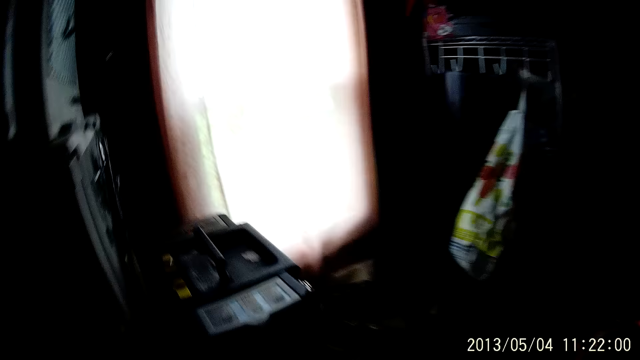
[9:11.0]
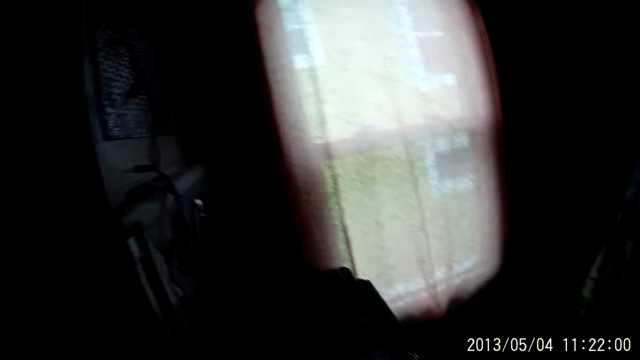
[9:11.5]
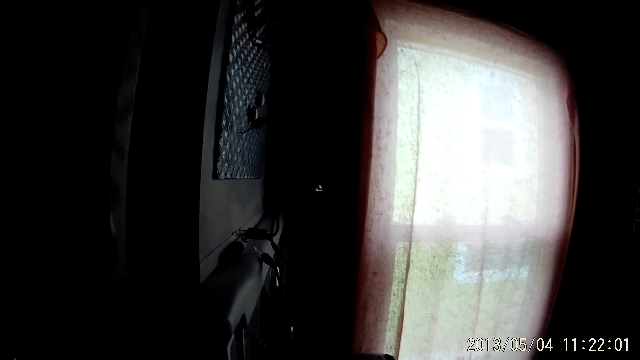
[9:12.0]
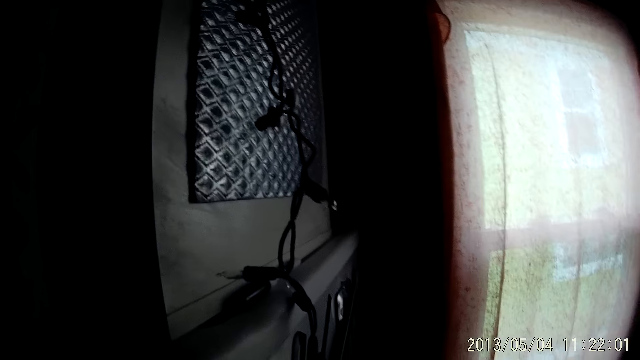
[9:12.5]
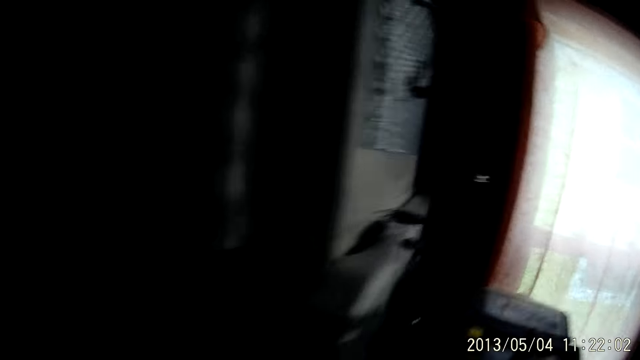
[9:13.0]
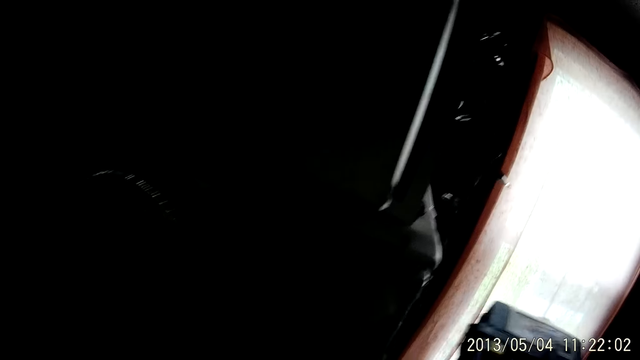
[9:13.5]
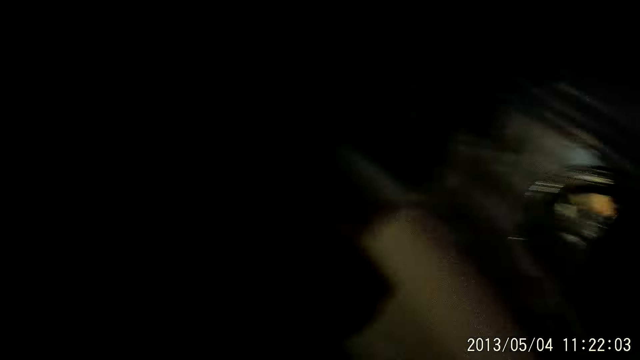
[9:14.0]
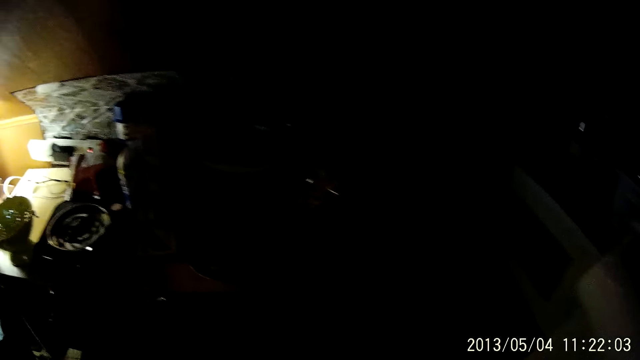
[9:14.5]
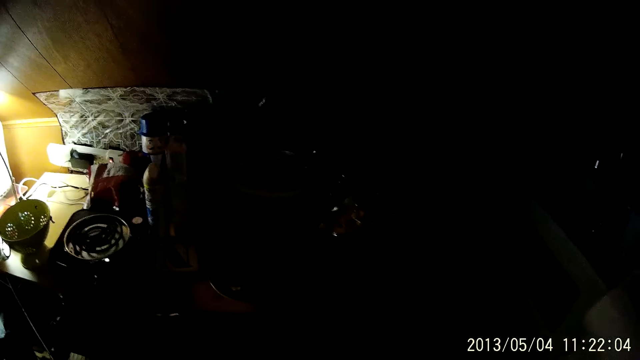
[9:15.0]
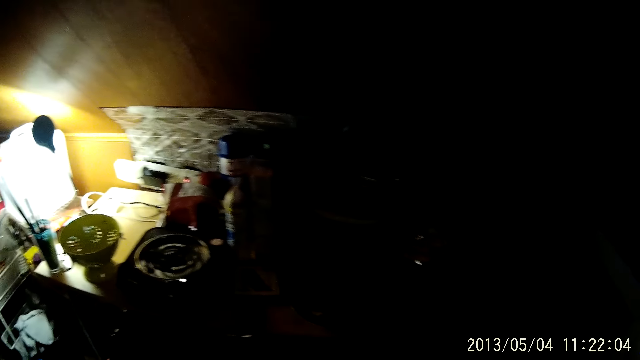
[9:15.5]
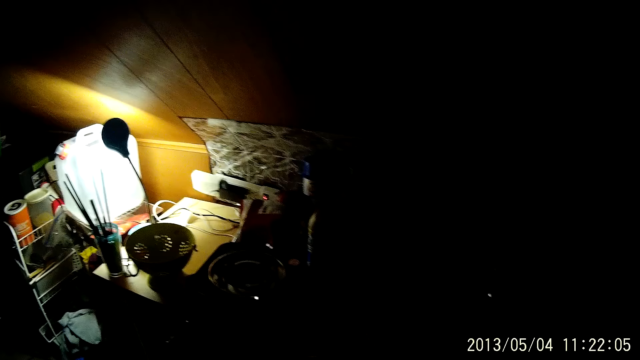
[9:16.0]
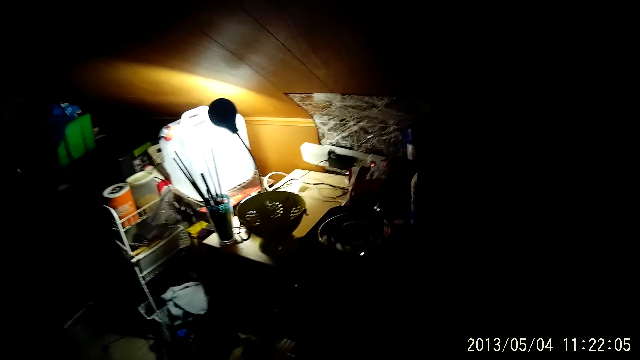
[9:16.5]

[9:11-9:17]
The camera wearer looks around the kitchen.

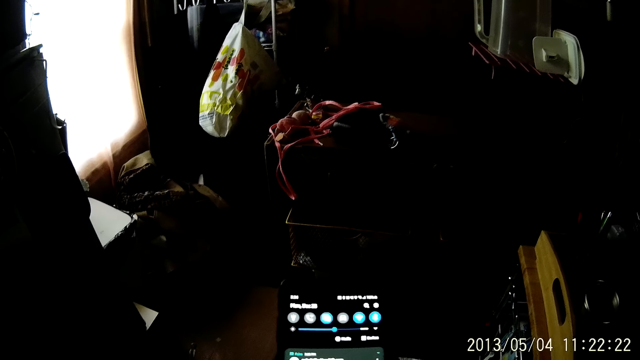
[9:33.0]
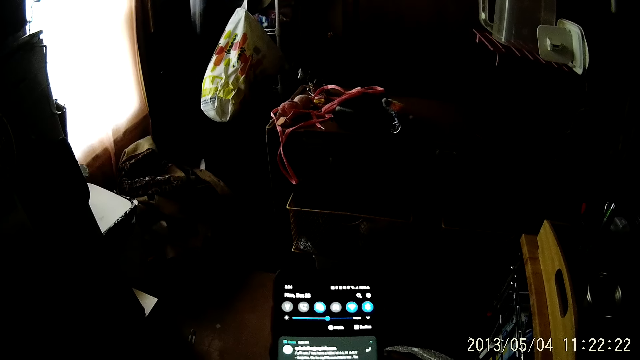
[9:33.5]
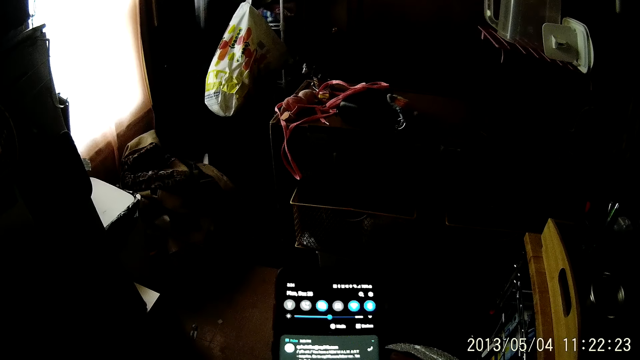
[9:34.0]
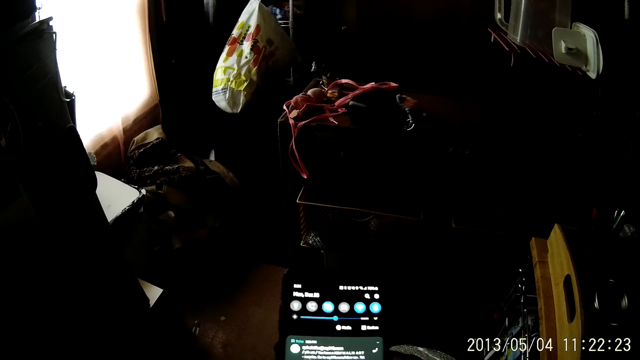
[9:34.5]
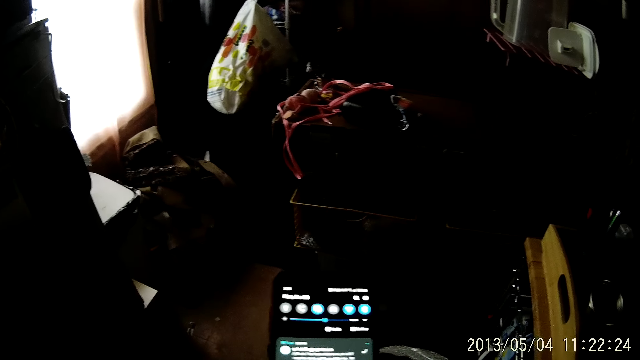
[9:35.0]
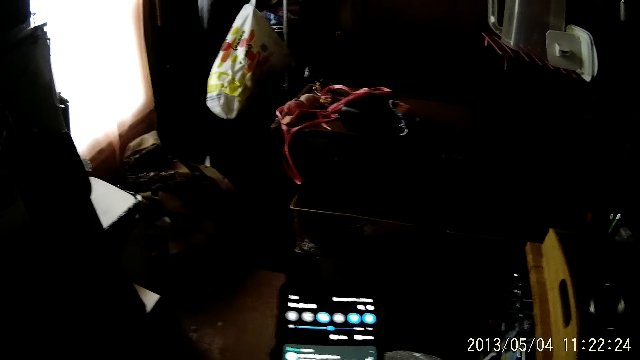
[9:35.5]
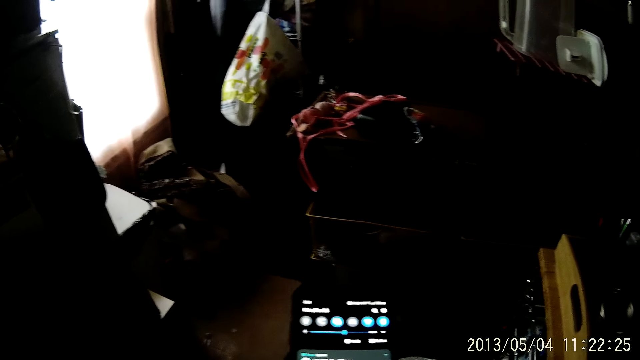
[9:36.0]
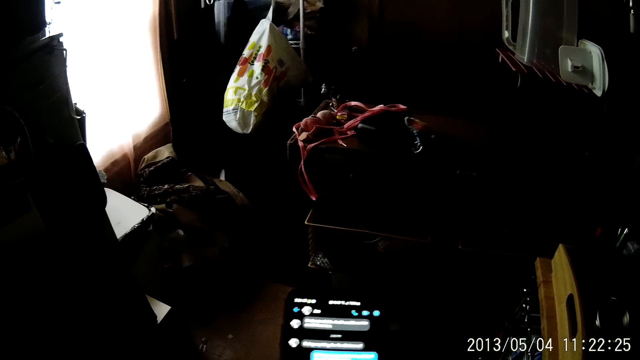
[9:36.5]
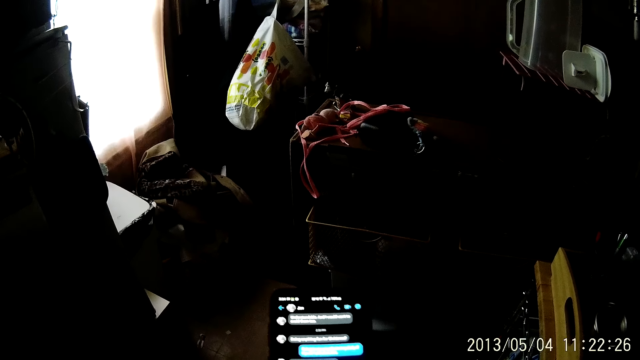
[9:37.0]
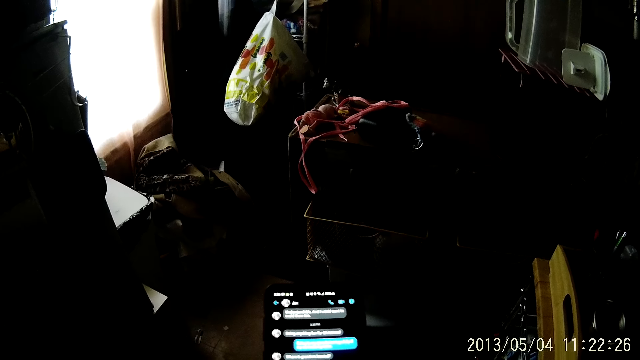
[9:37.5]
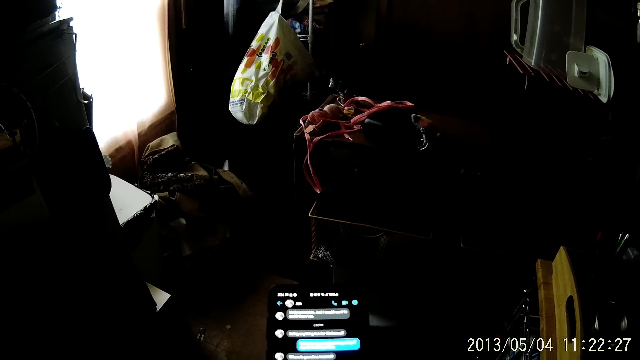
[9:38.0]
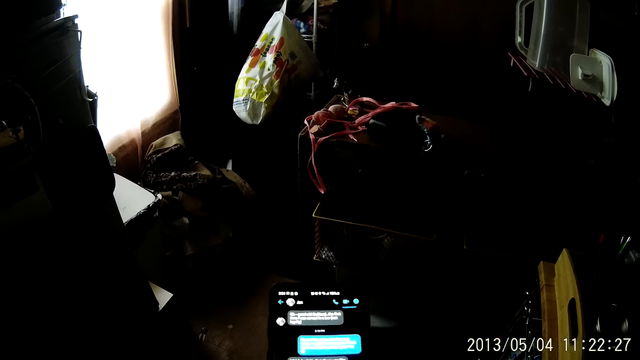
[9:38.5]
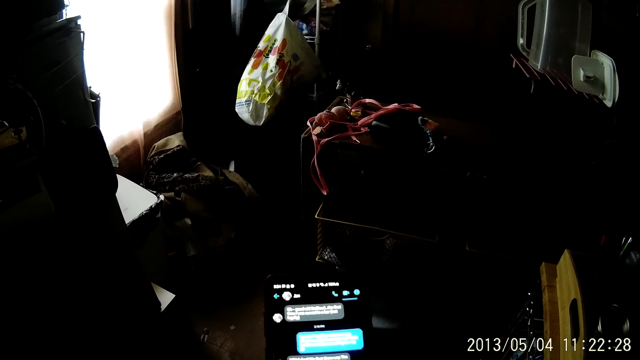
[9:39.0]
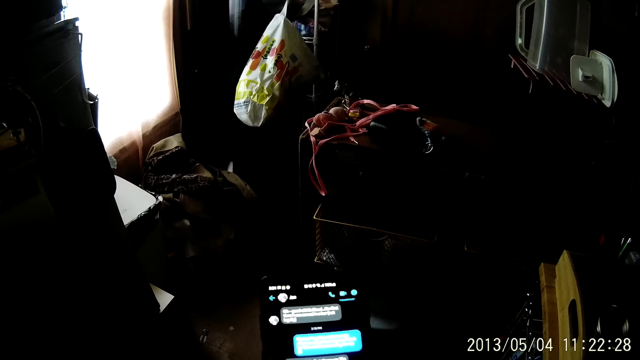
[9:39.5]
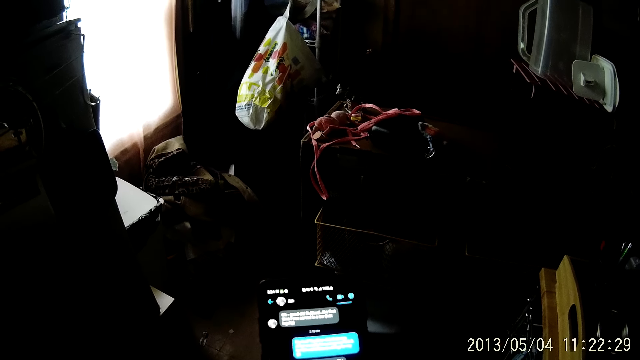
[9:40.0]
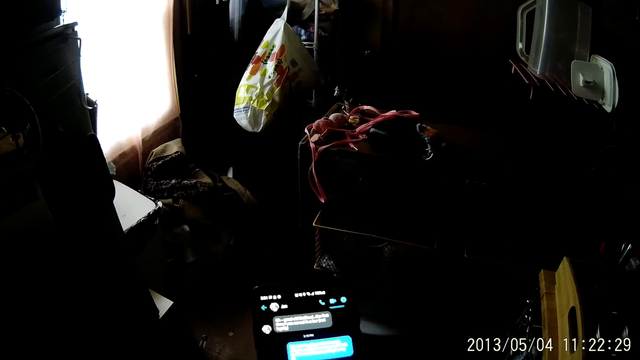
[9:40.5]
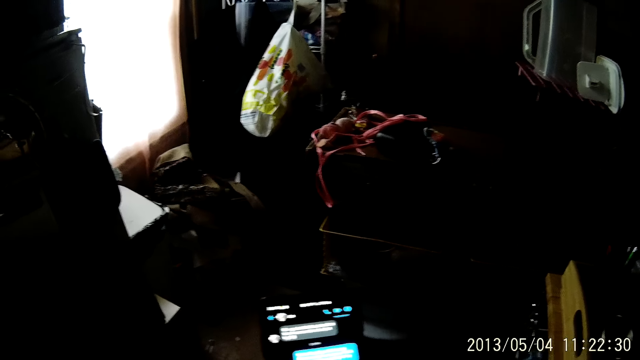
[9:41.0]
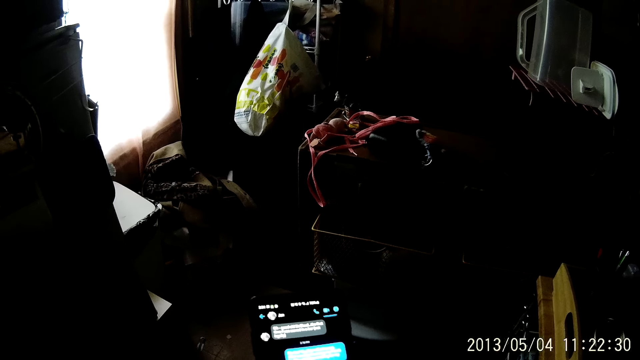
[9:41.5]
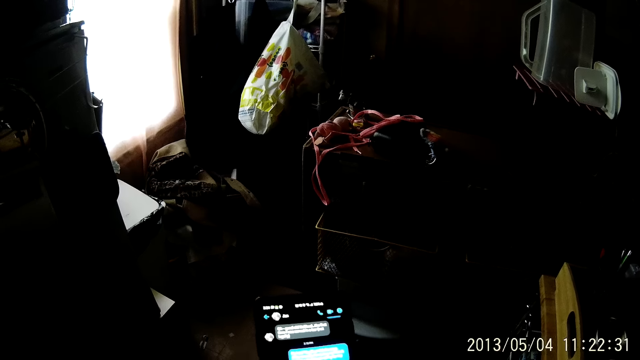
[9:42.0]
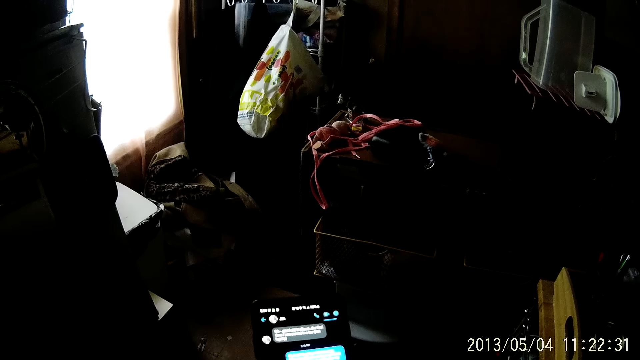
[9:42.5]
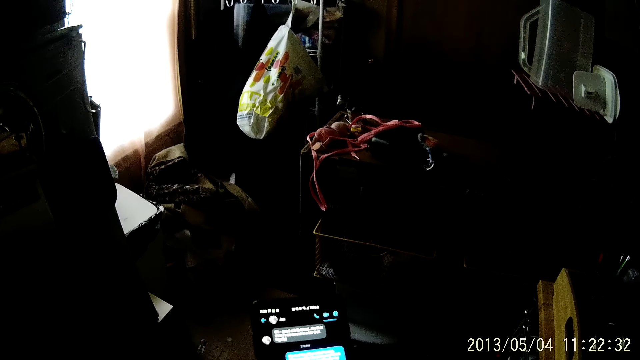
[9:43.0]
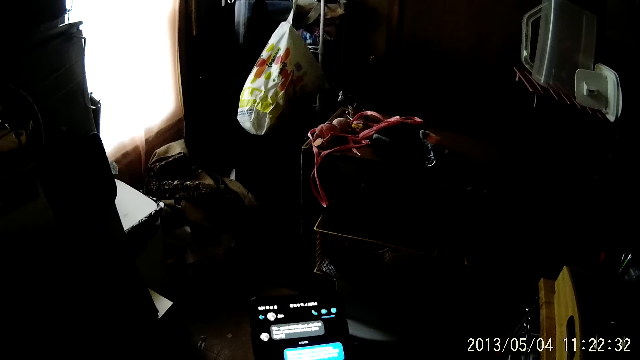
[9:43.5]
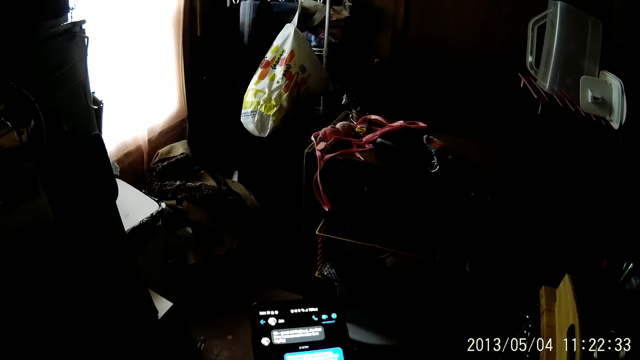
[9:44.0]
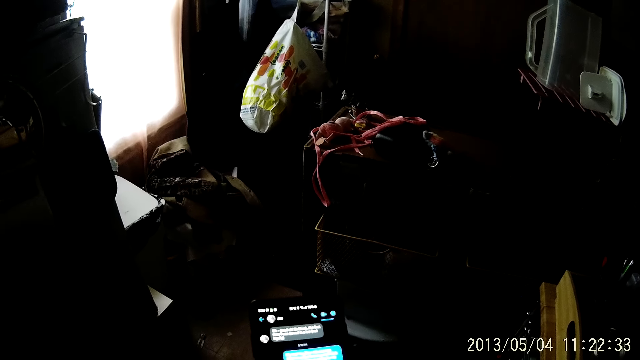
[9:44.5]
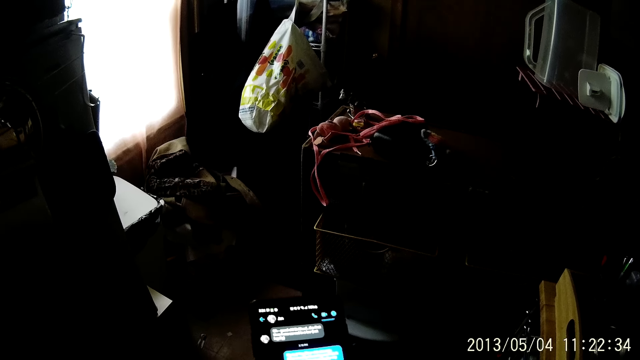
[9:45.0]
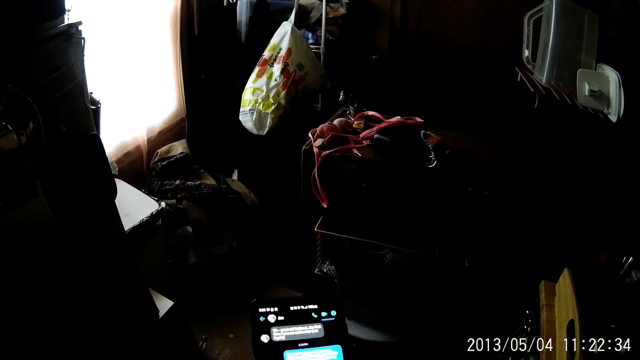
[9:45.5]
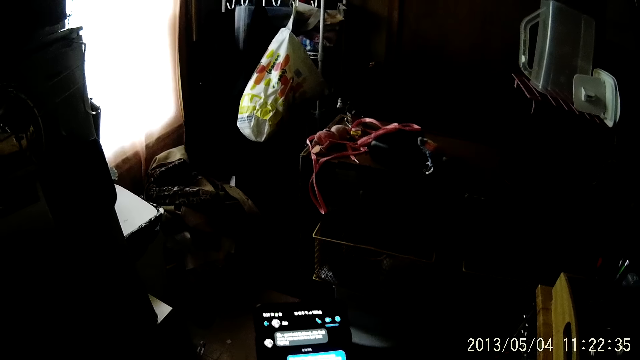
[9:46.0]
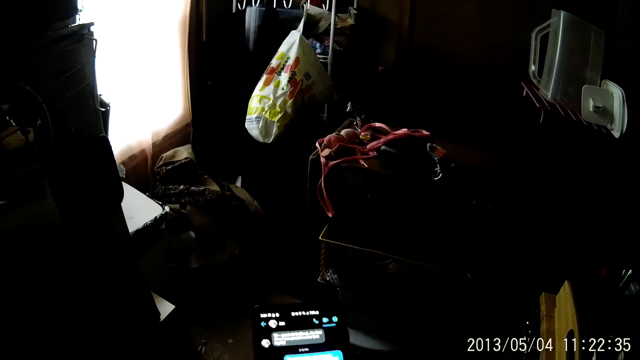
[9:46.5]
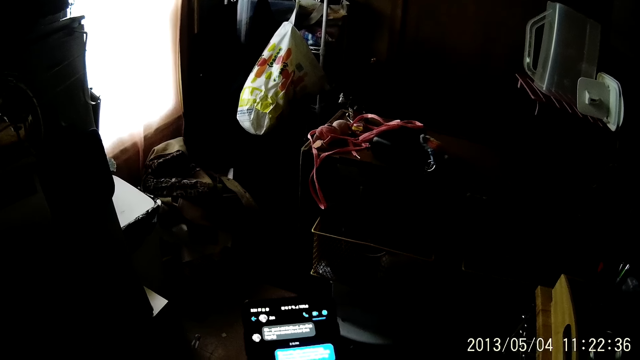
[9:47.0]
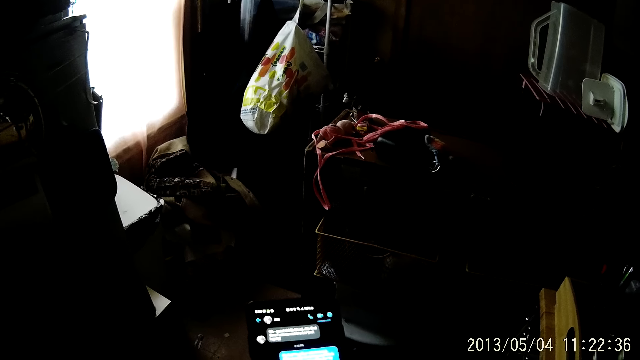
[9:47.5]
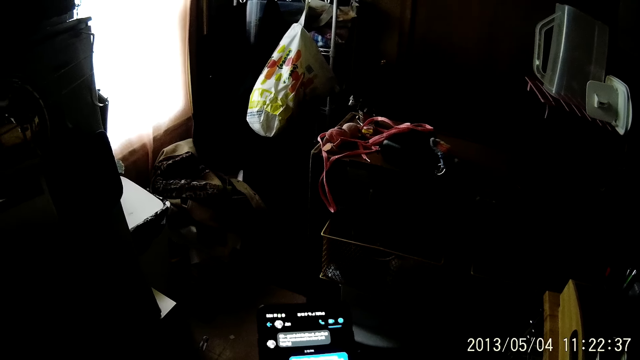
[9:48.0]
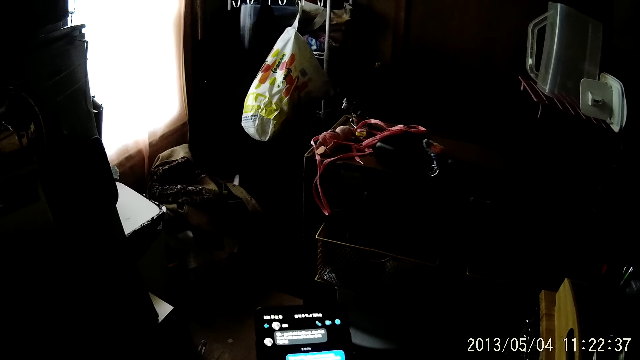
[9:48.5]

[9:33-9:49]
The camera wearer scrolls the phone. They scroll the phone repeatedly. They dial the phone. They look at the phone. They dial the phone.
